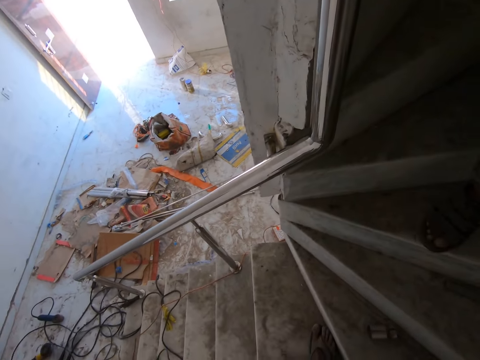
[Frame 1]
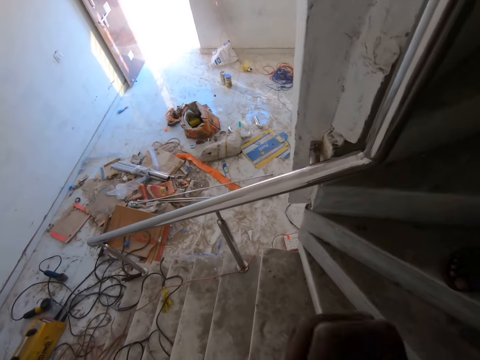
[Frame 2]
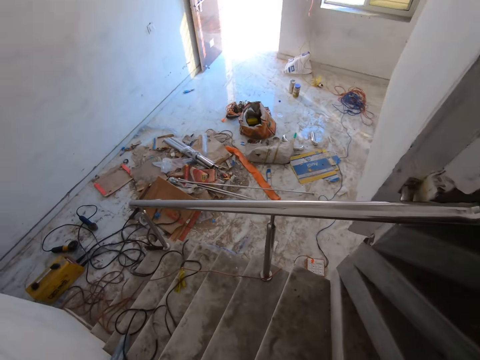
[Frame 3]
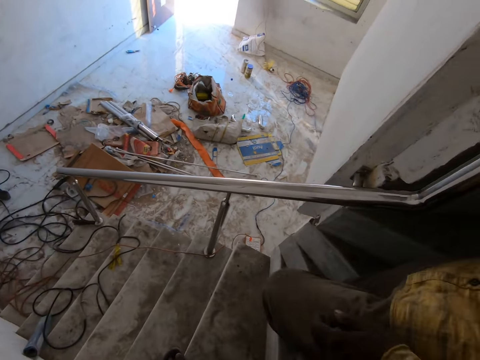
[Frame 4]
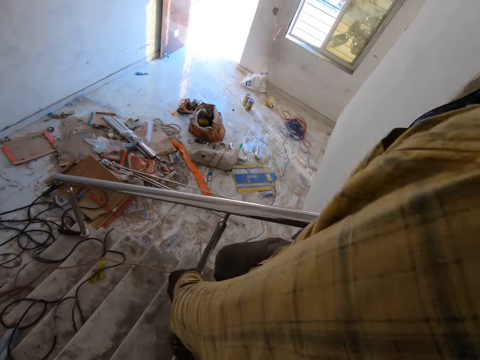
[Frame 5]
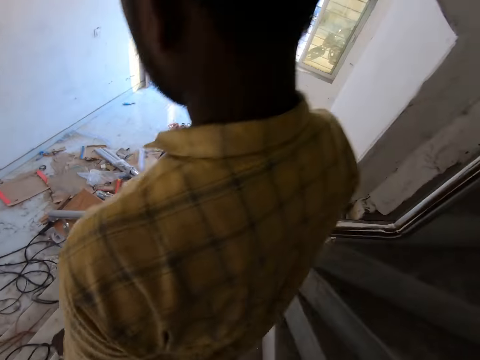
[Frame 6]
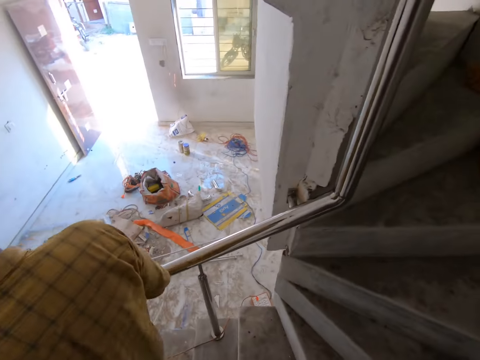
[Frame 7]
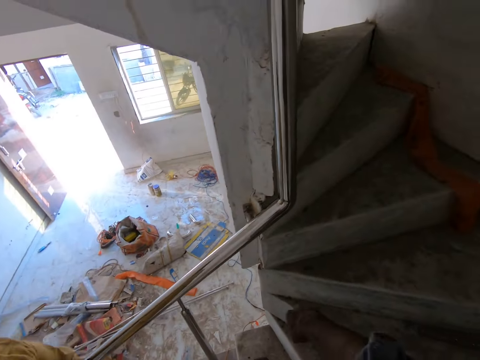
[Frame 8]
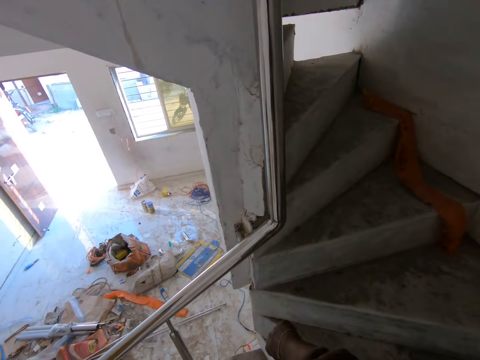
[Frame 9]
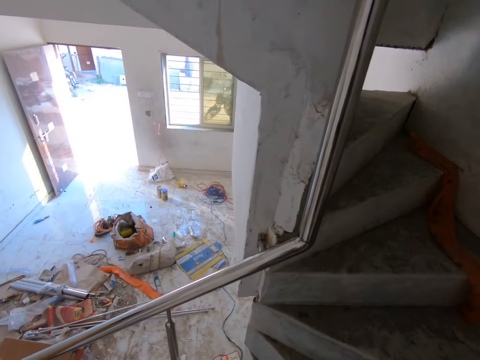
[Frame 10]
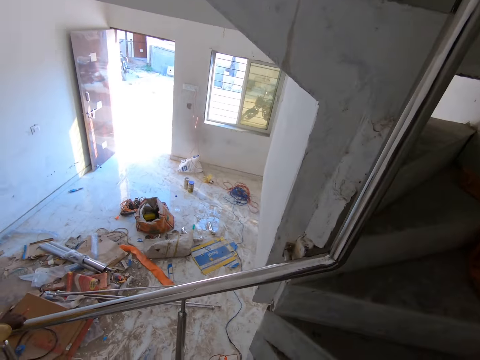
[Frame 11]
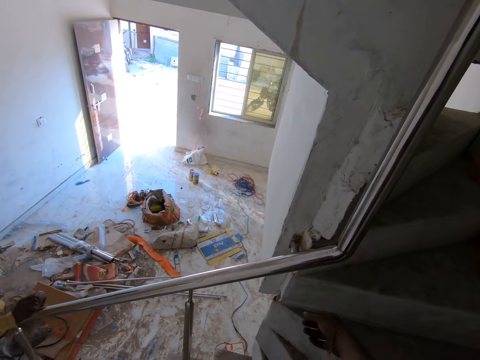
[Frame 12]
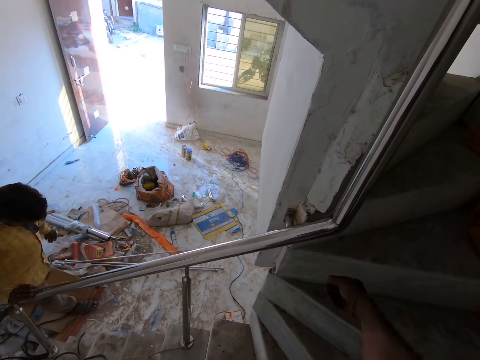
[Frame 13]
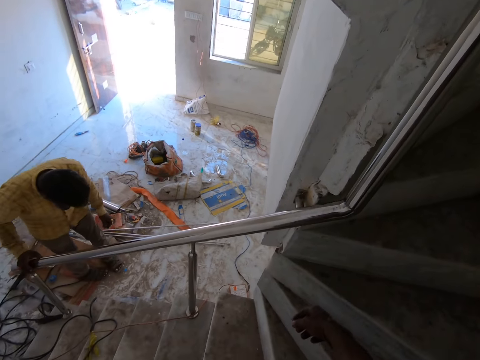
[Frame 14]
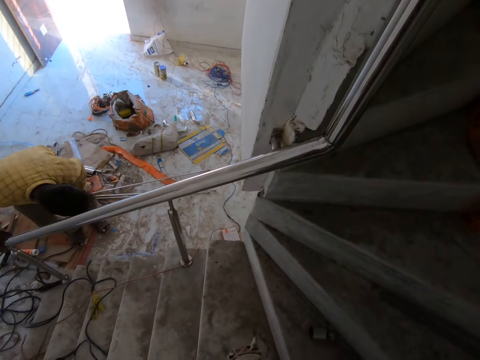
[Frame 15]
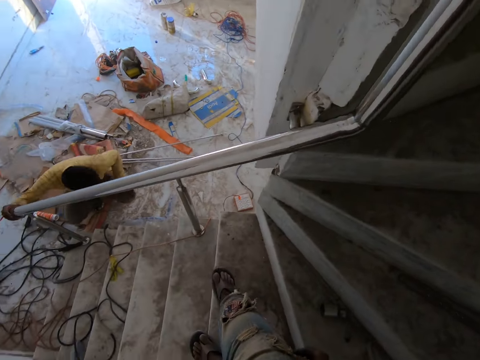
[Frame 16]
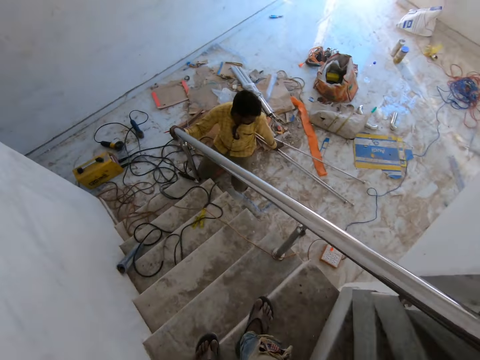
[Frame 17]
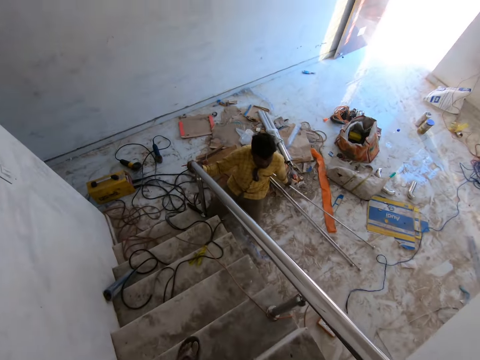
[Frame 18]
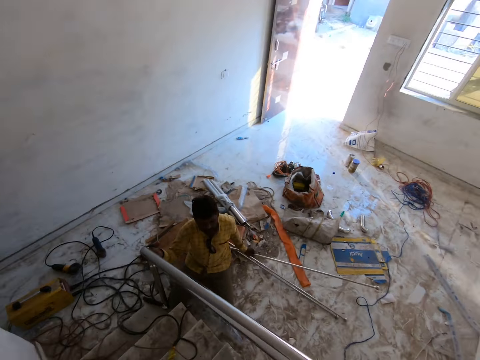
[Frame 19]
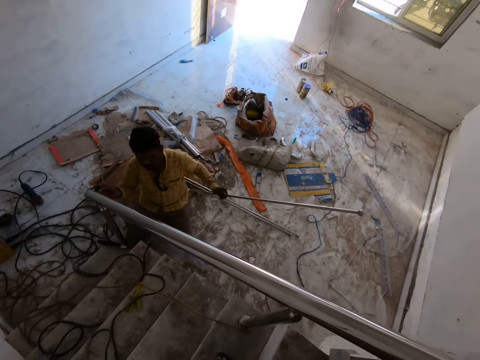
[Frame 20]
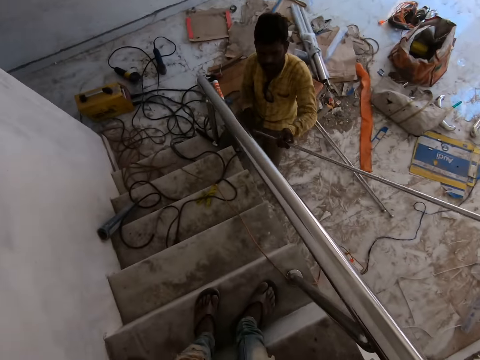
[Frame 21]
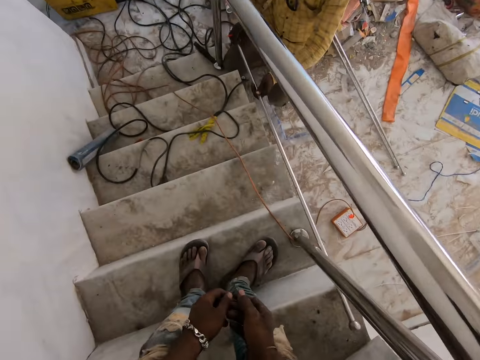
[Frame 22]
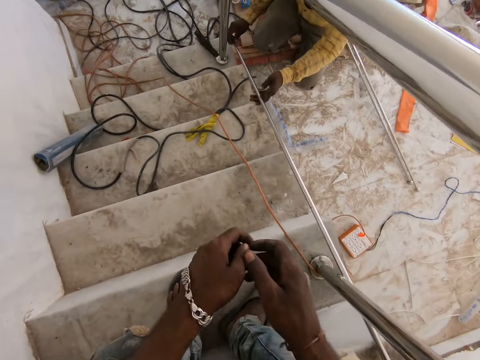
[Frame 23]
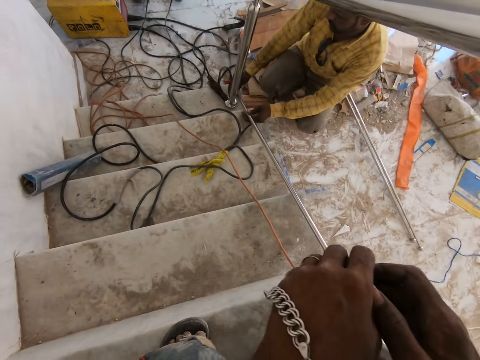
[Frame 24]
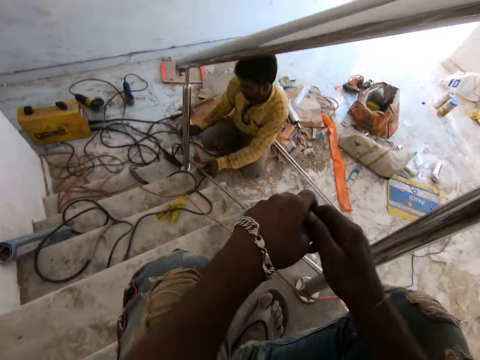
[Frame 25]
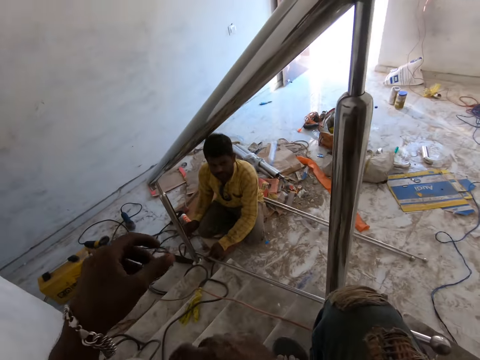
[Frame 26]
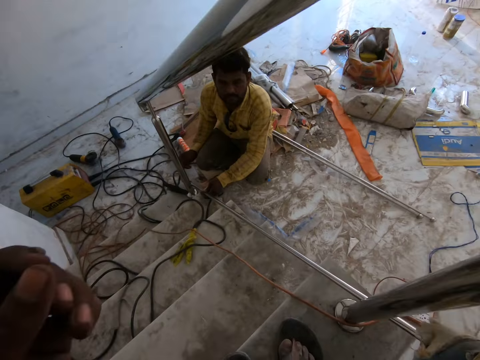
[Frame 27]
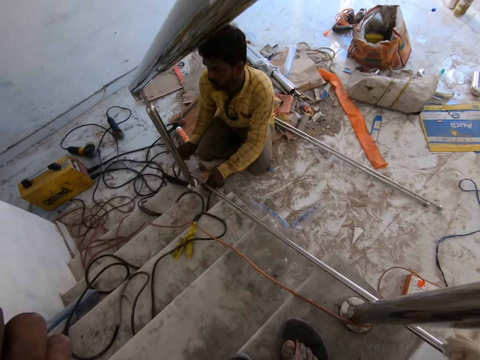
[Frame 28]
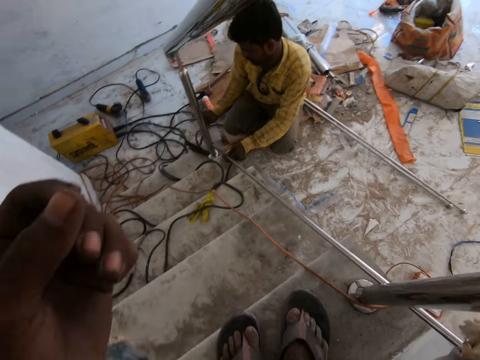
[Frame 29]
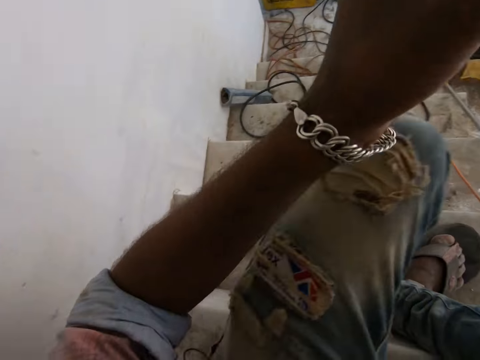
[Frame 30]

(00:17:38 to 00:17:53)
The camera wearer looks downstairs. They look at a man. They look upstairs. They look at the floor. They look at the man. The man picks up a rod on the floor with his right hand and holds the rod with both hands. The camera wearer looks downstairs. They sit down. They move around both hands.

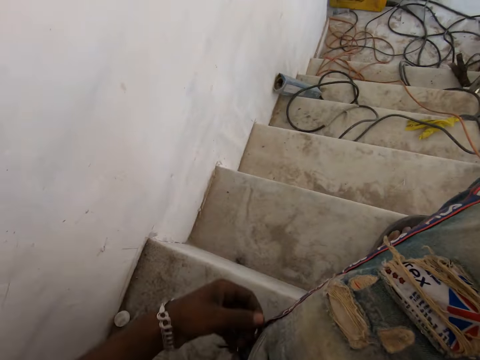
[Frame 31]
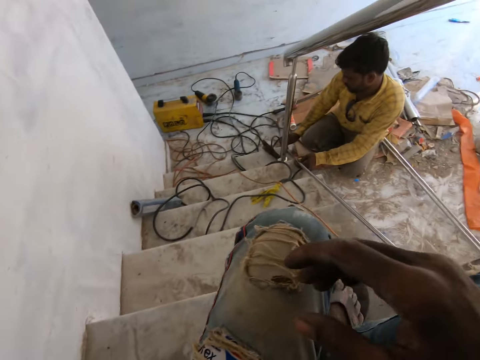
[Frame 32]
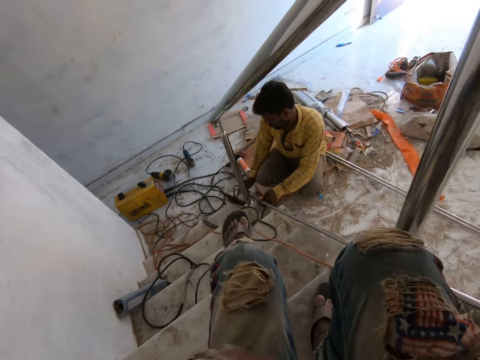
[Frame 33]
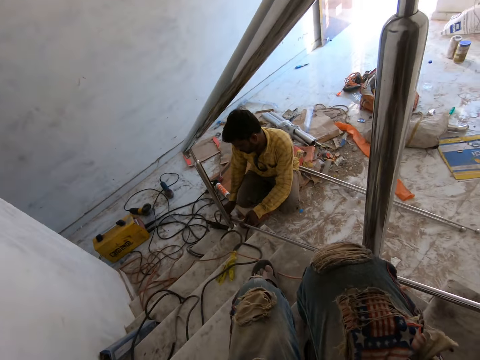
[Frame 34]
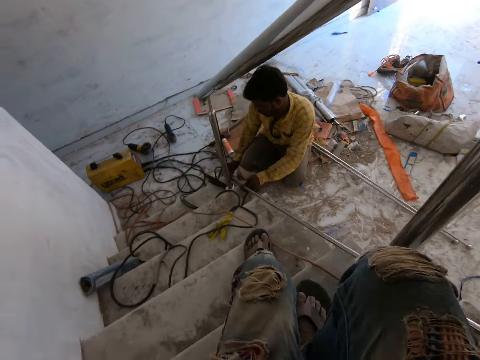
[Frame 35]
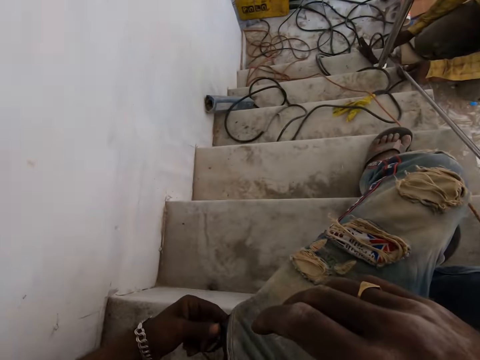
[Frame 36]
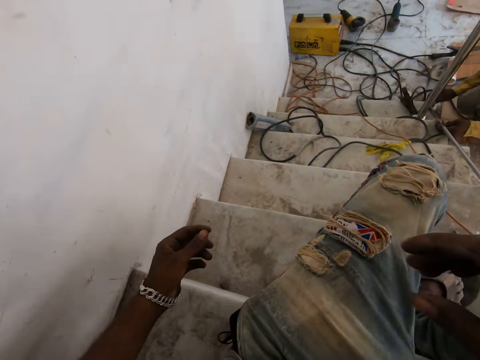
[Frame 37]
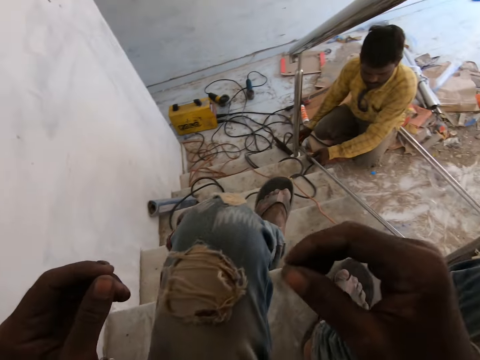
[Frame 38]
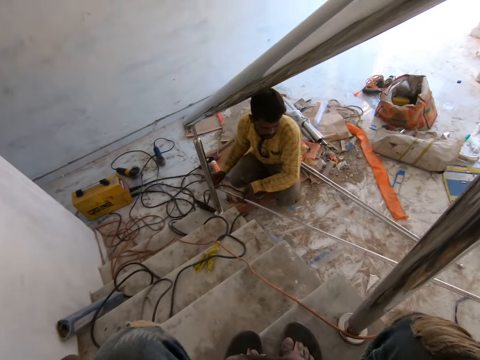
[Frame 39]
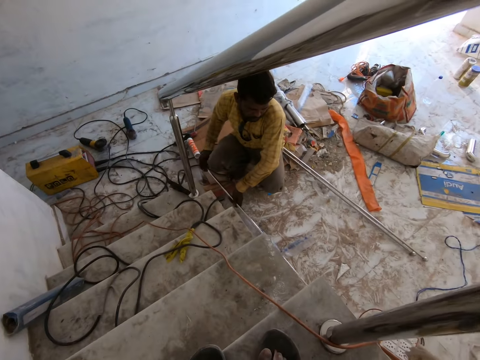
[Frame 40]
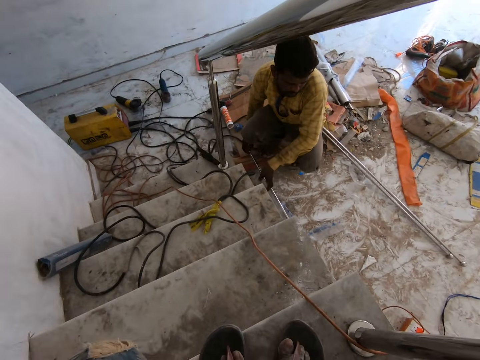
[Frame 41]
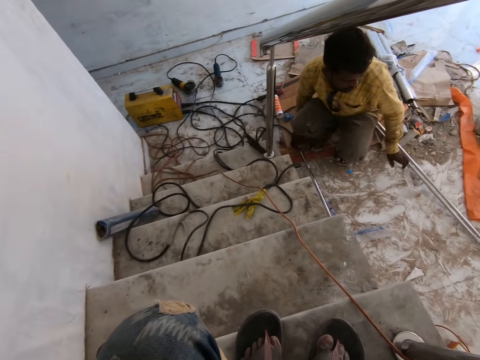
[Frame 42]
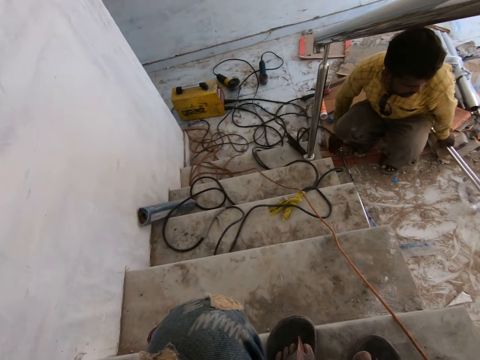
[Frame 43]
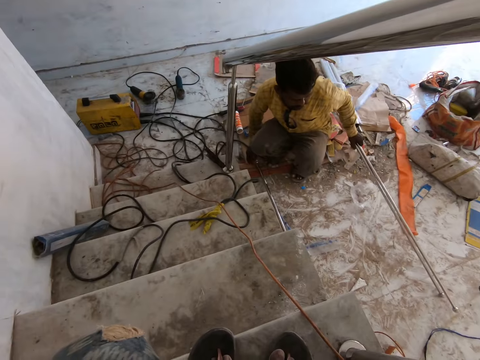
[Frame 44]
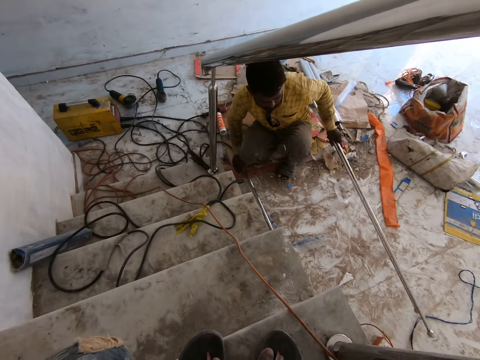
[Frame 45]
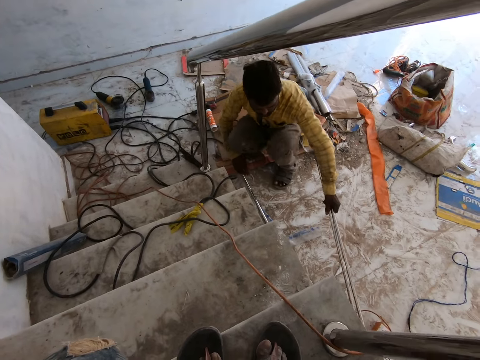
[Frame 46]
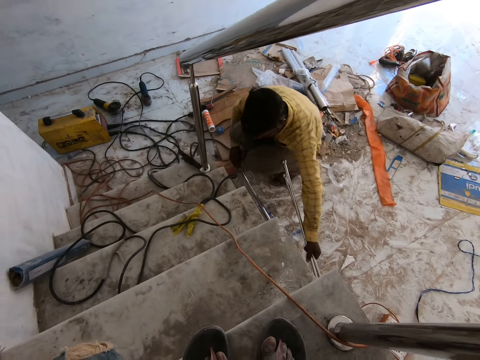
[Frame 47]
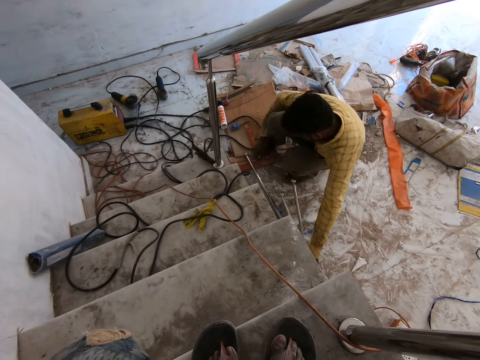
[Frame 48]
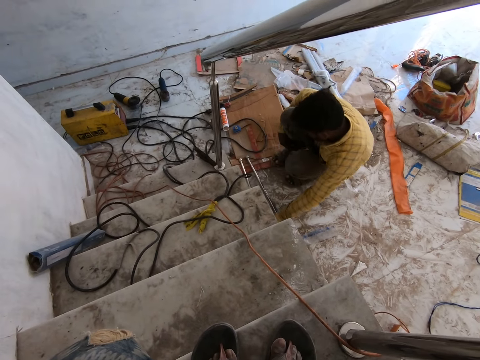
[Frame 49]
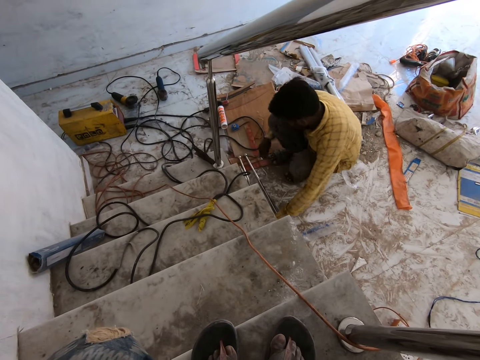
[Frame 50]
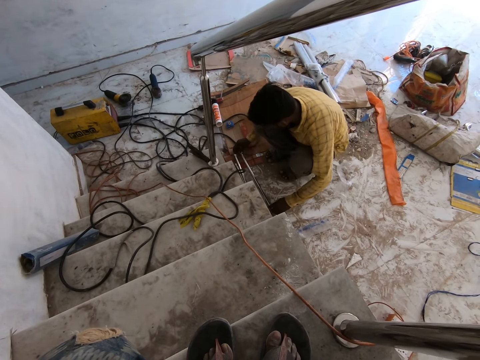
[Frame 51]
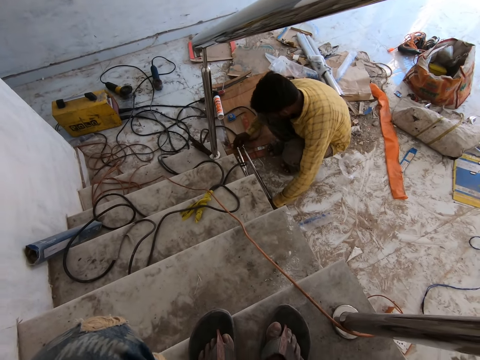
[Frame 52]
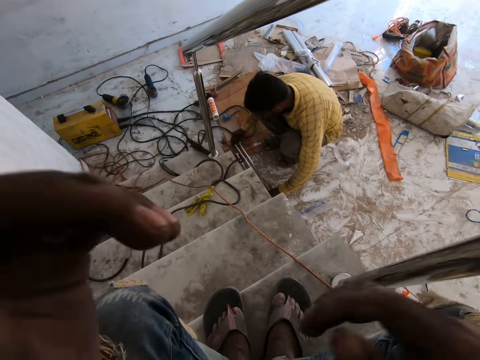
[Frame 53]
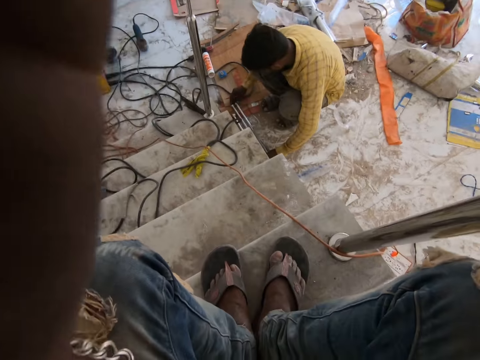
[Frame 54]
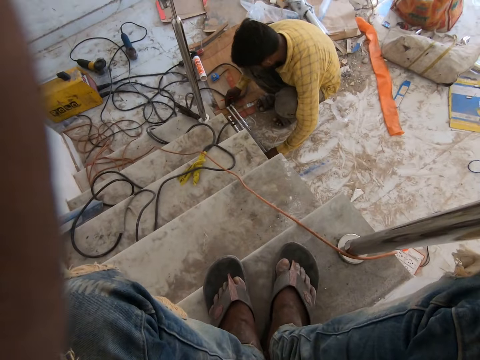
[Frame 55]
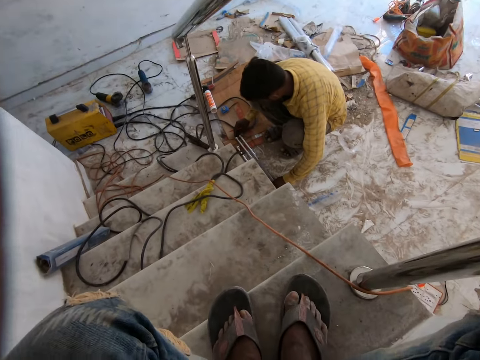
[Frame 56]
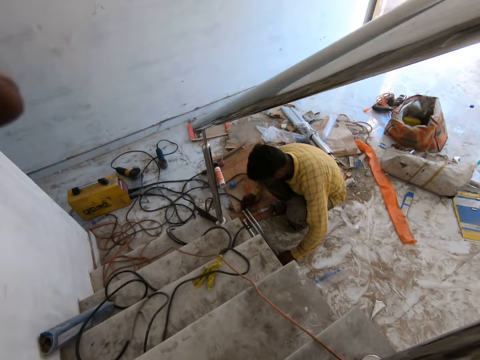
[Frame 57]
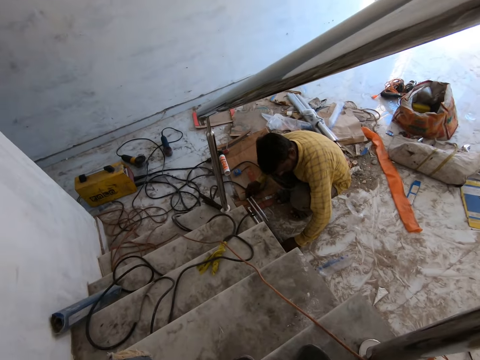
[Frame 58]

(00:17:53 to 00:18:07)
The camera wearer moves the left hand. He stretches the left leg. He adjusts the phone in his pocket with his left hand. He moves around both hands. A man drops the rod on the floor with both hands. The camera wearer looks at the man. The man picks some rods on the floor with his right hand. The camera wearer looks downstairs. The man drops the rods on the floor with his right hand. The camera wearer looks at the man. He looks downstairs. He lifts the left hand.
